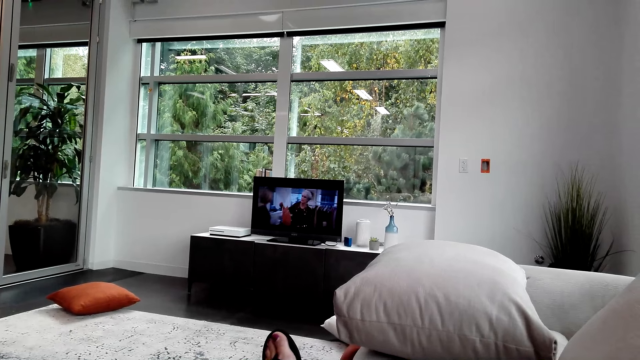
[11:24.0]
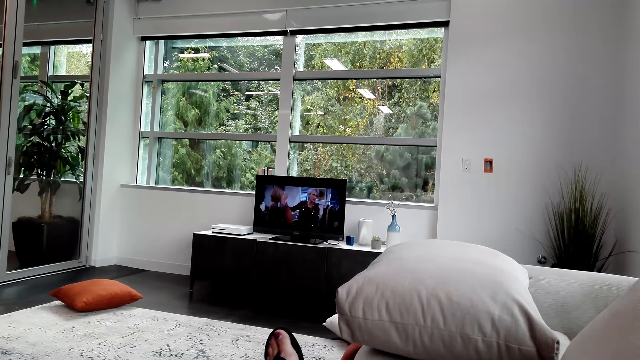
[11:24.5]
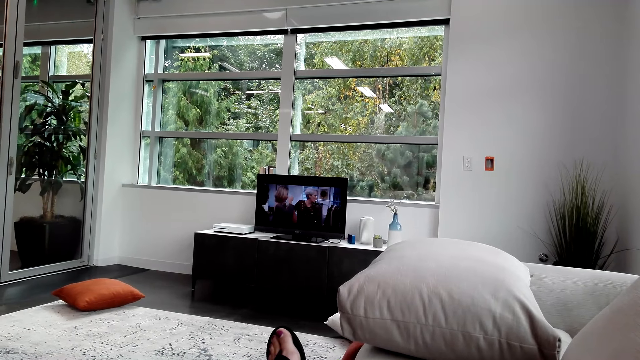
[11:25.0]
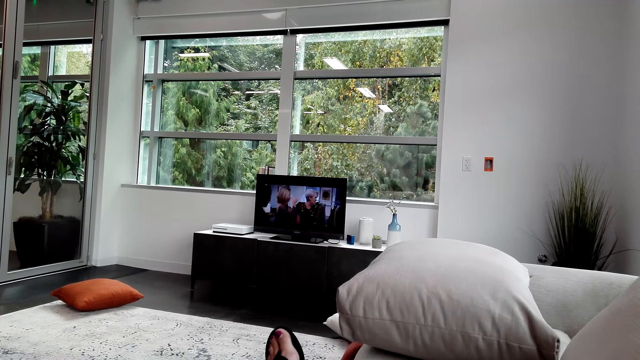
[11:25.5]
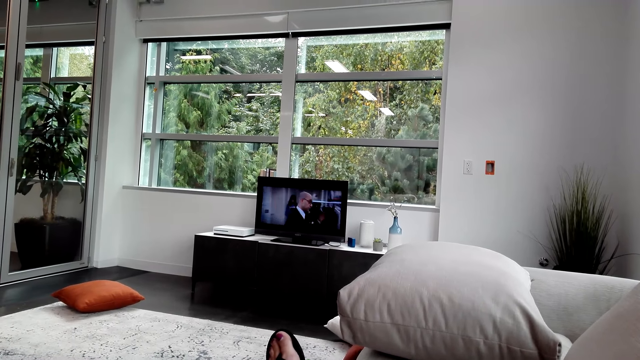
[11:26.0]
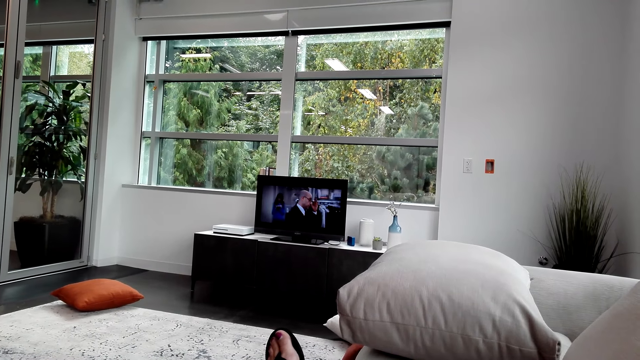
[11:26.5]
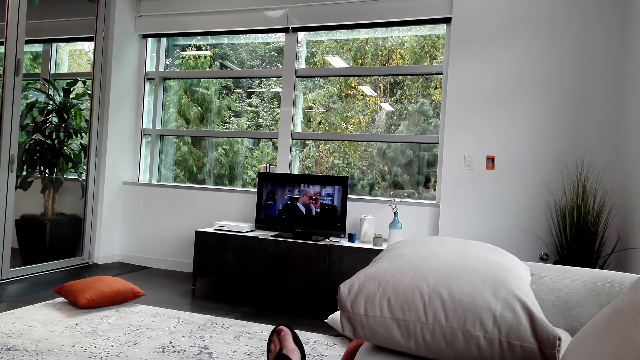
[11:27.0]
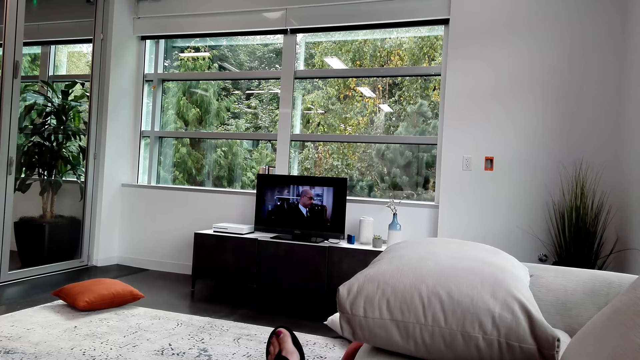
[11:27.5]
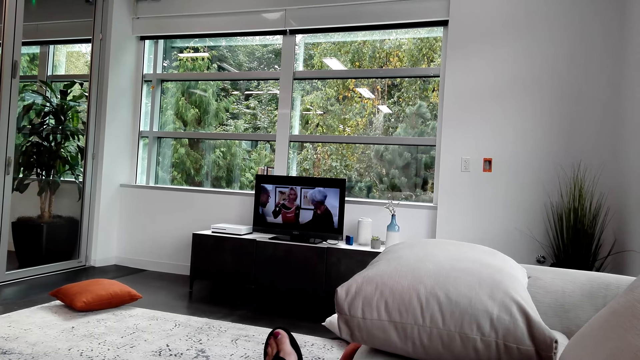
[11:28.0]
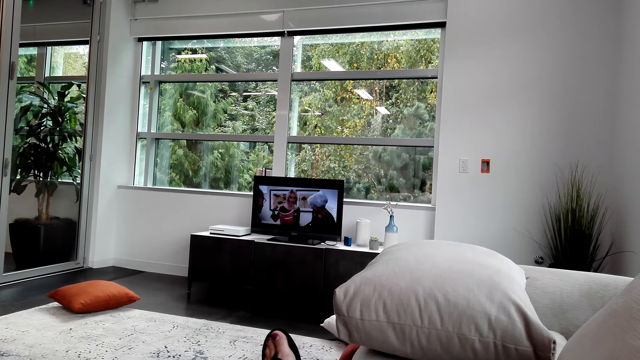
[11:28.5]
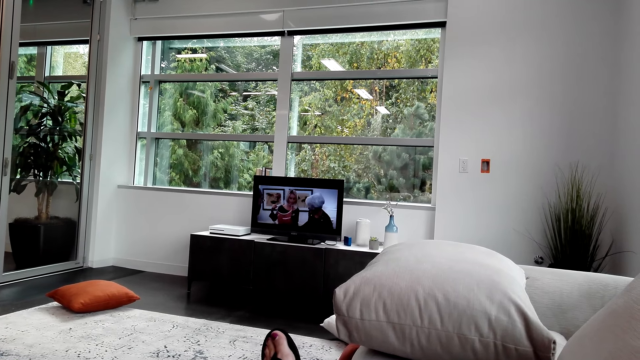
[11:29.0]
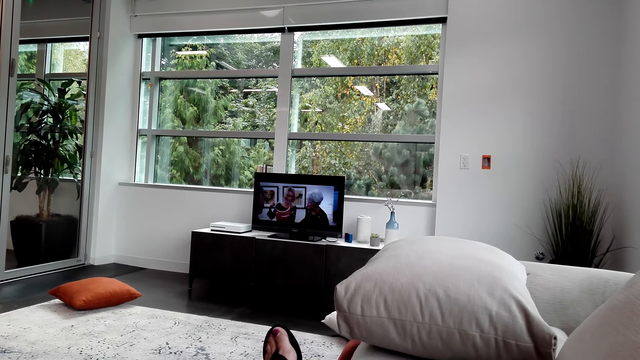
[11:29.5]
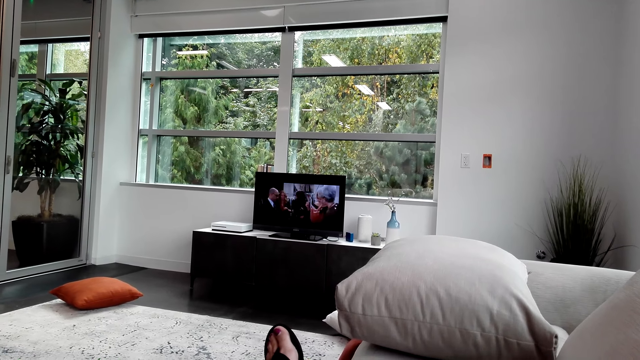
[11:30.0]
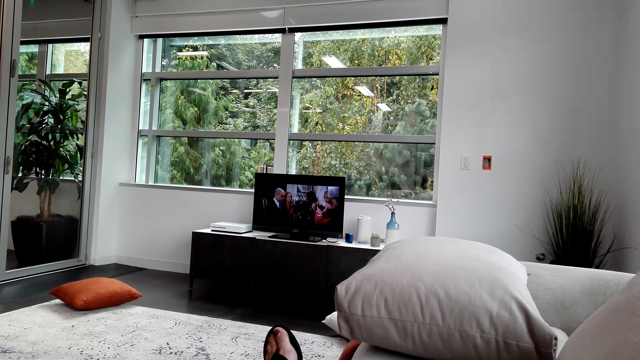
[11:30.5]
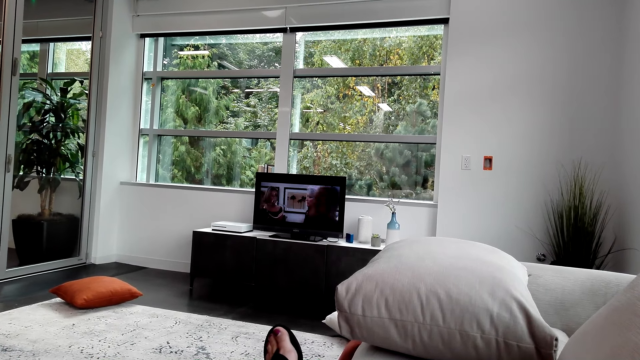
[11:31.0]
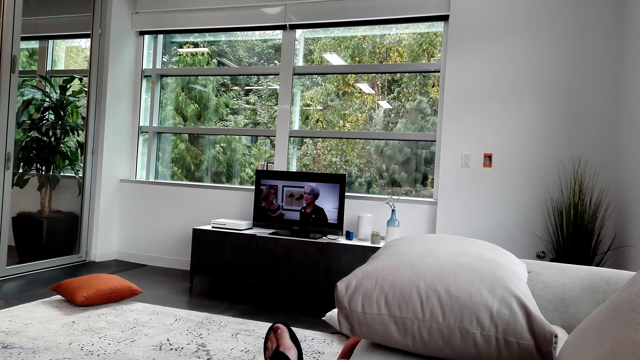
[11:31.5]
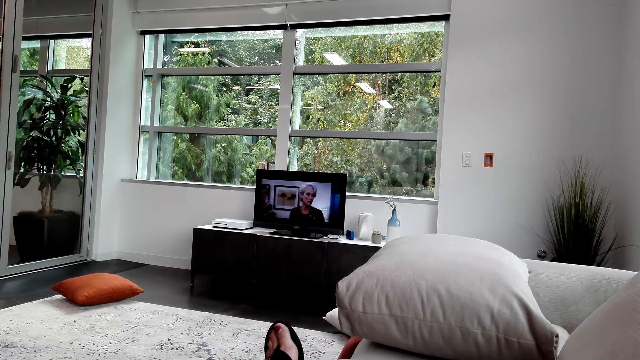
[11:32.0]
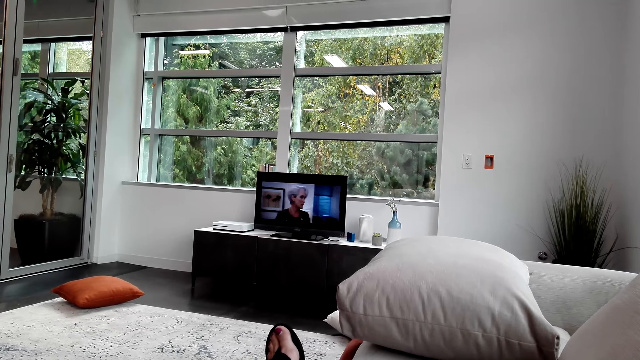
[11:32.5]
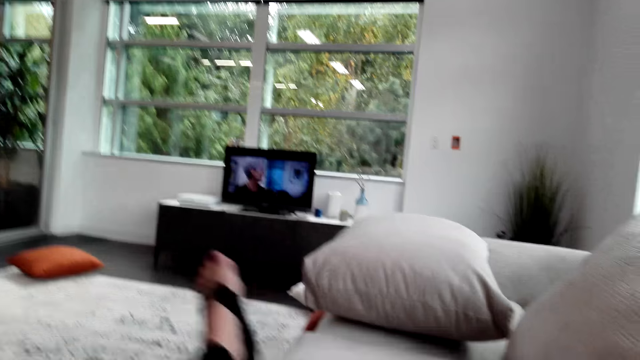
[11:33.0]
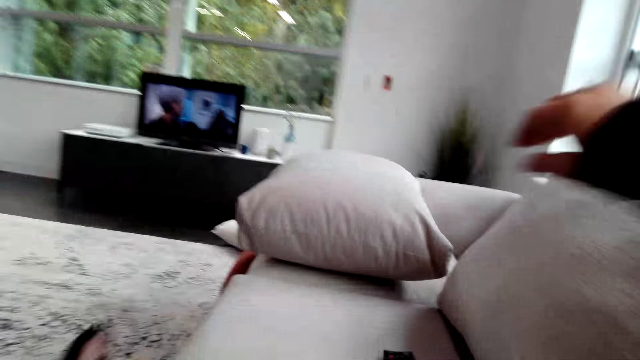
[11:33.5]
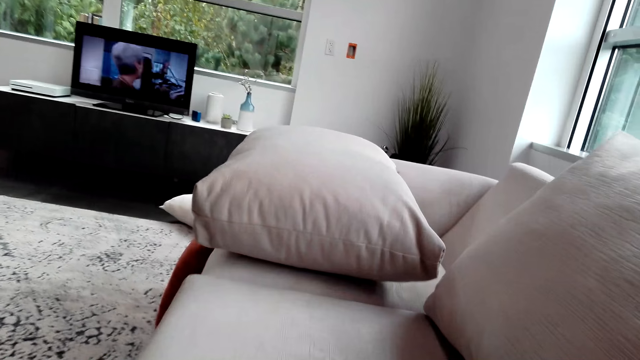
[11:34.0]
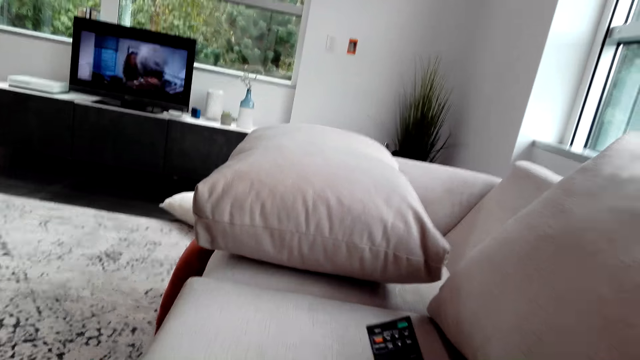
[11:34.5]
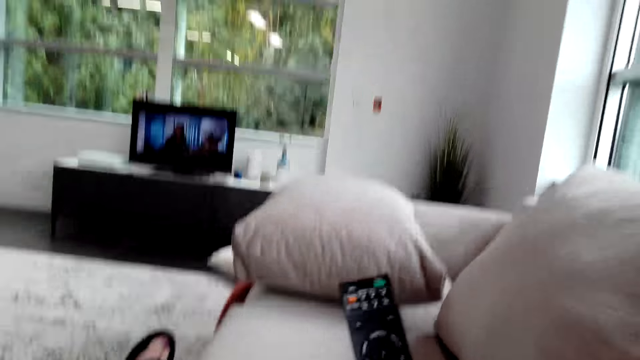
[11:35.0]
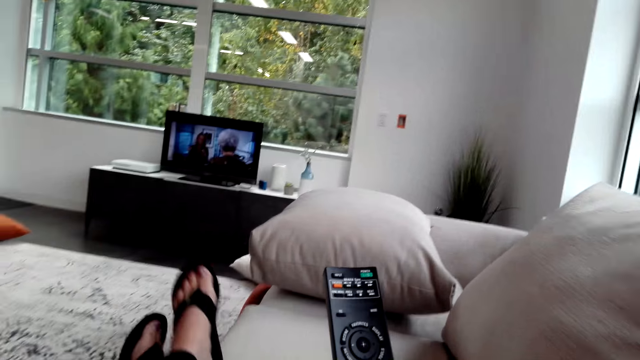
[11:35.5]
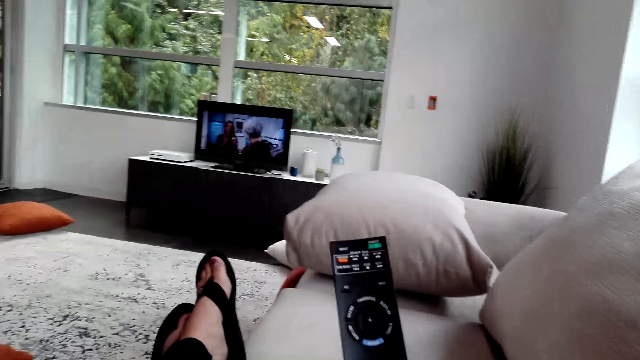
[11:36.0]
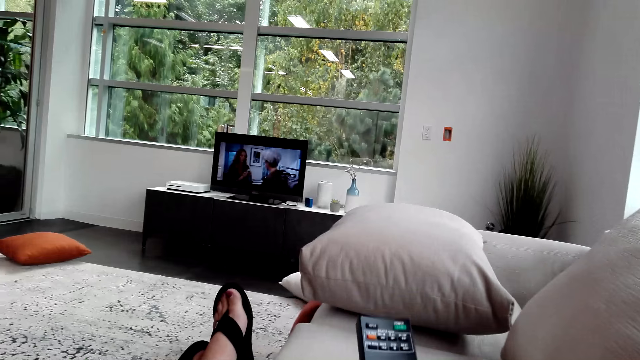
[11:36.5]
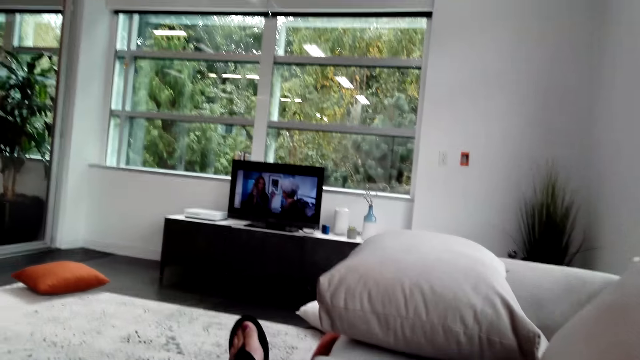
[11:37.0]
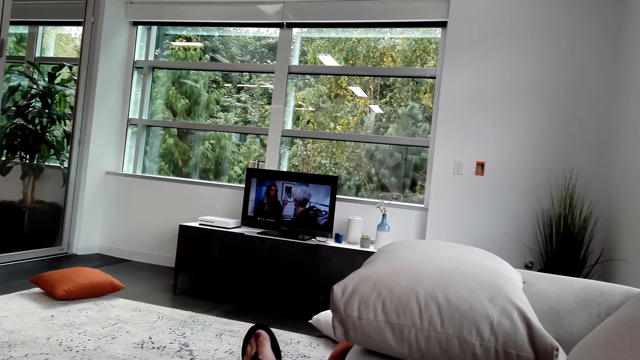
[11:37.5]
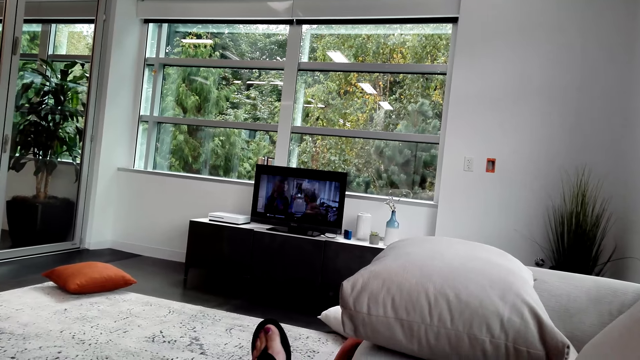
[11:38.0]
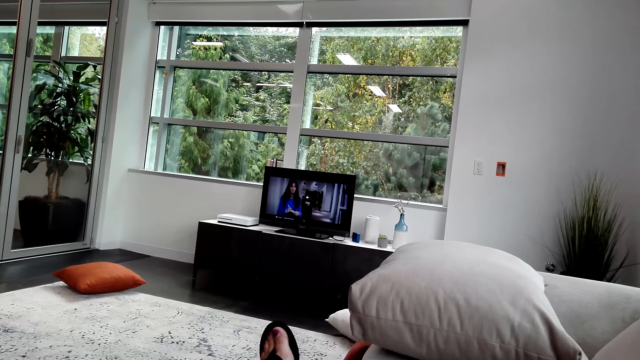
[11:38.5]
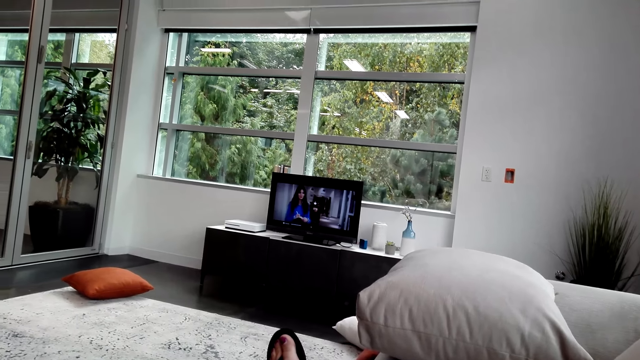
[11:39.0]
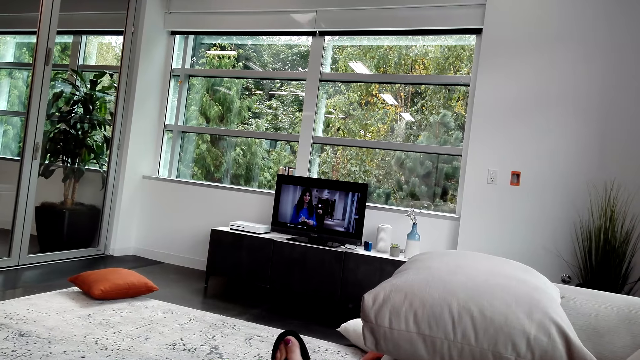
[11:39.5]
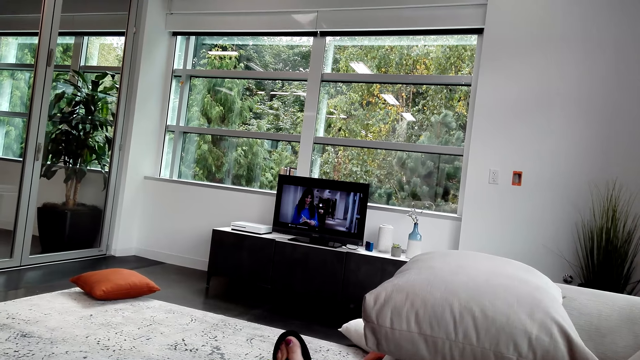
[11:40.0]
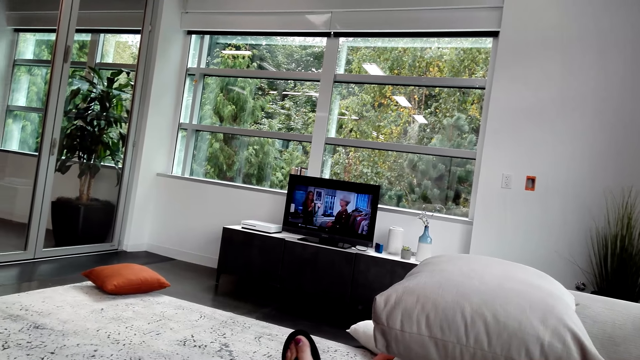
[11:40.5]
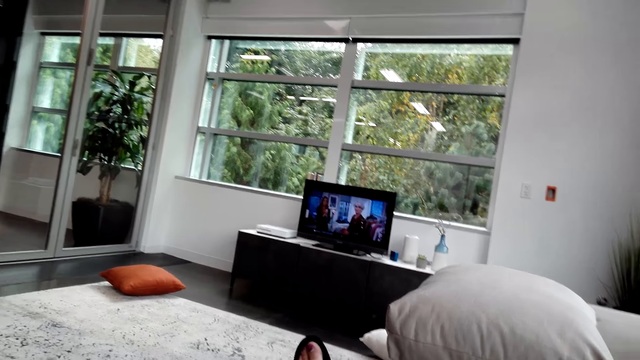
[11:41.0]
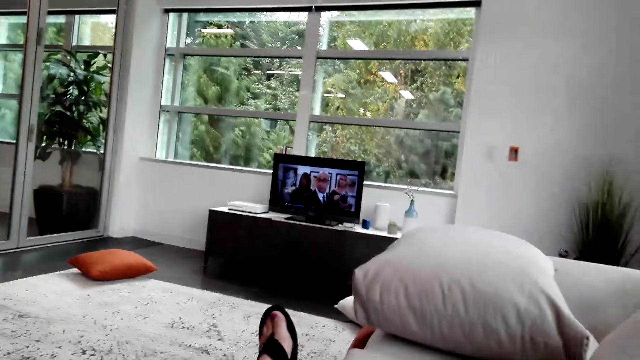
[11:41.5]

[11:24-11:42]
The camera wearer drops both legs. They watch the television. They lift a remote control. They put both legs on the seat. They watch the television.

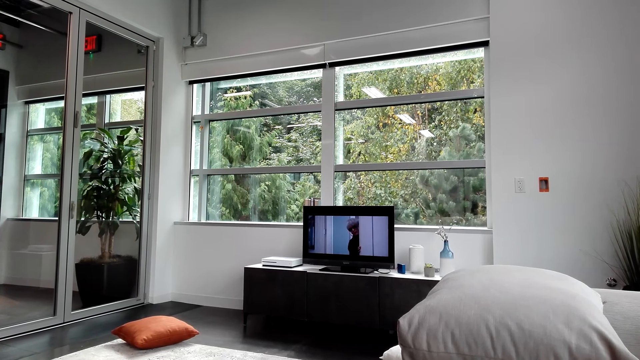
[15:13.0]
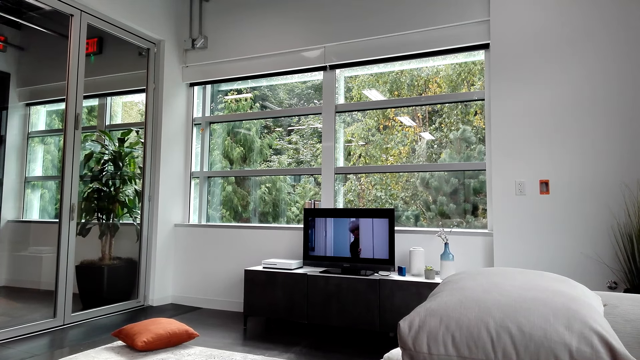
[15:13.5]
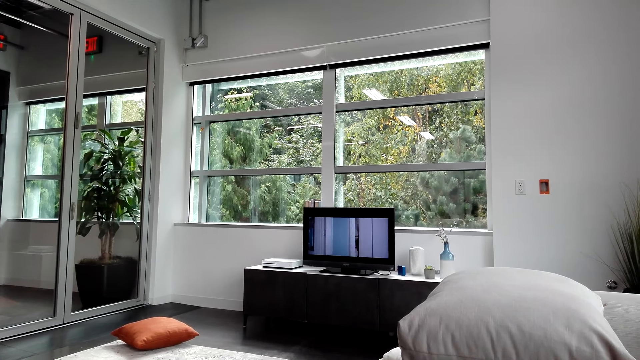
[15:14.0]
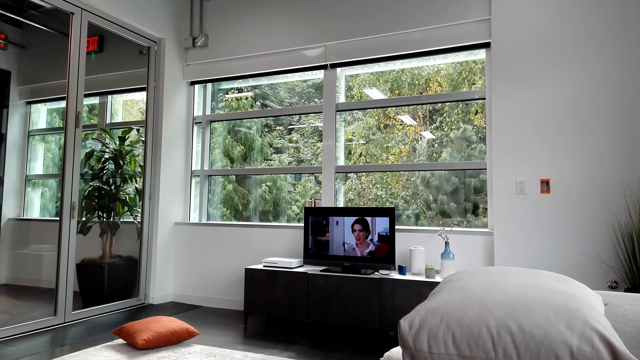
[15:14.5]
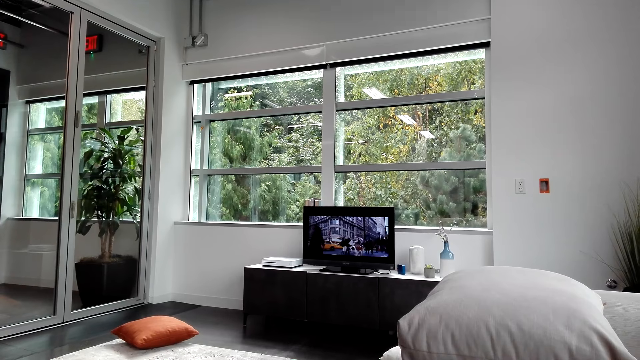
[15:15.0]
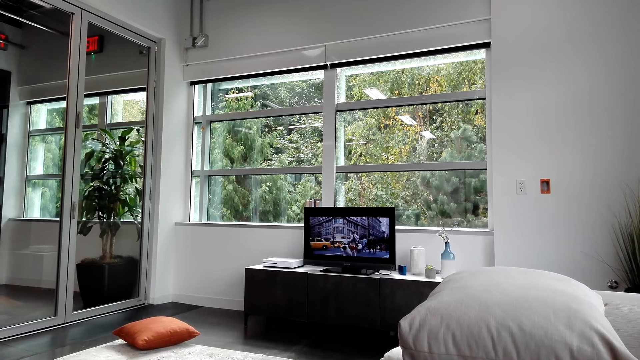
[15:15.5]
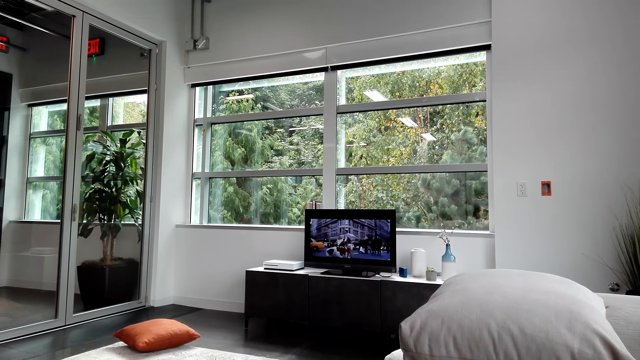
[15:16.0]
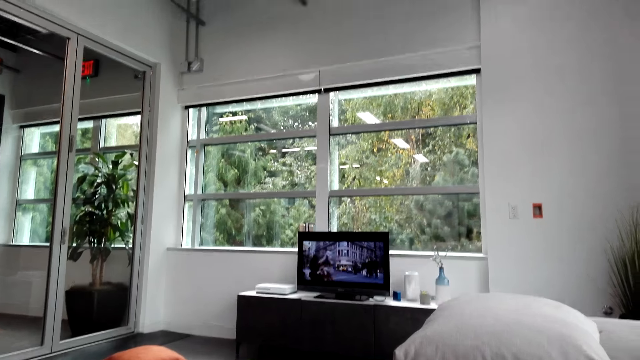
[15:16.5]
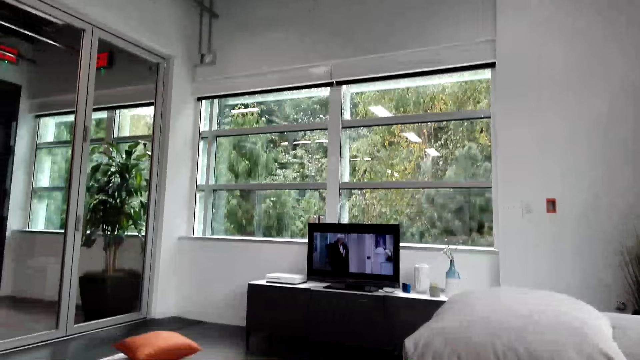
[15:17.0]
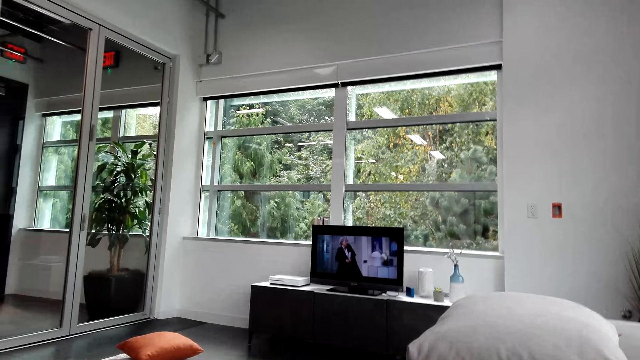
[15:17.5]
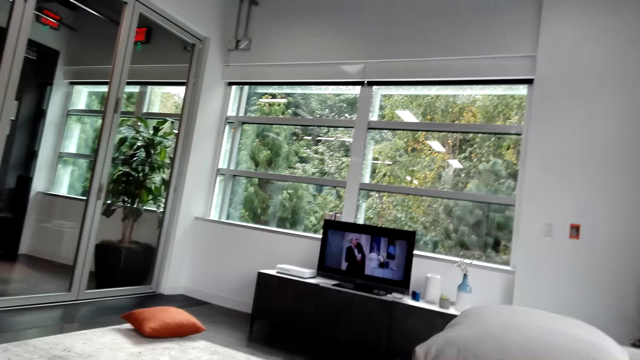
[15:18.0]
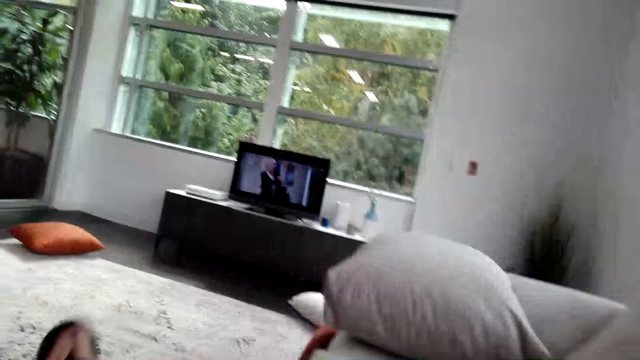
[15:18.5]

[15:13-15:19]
A man converses with the camera wearer.
